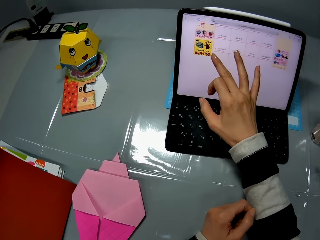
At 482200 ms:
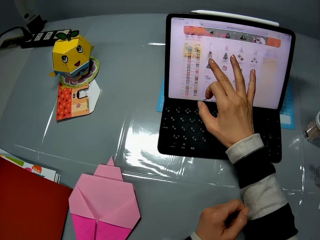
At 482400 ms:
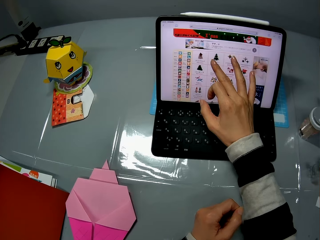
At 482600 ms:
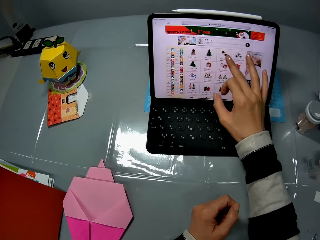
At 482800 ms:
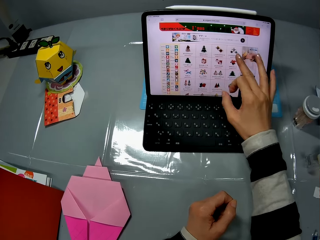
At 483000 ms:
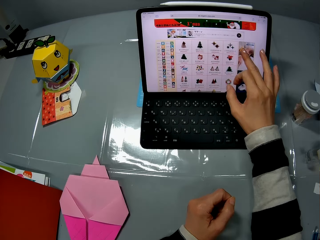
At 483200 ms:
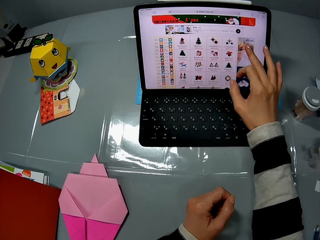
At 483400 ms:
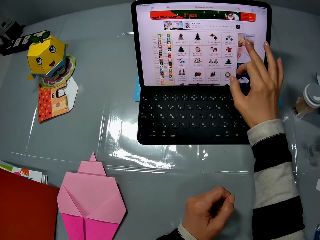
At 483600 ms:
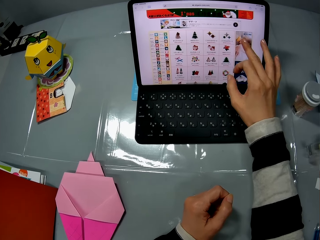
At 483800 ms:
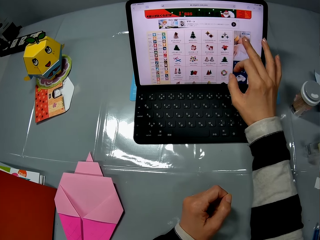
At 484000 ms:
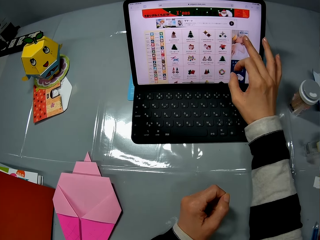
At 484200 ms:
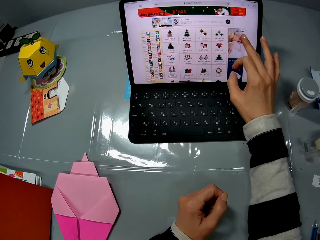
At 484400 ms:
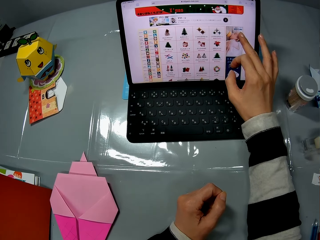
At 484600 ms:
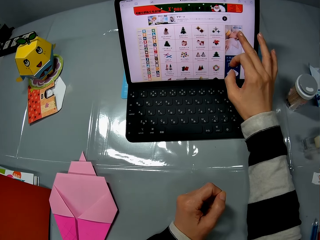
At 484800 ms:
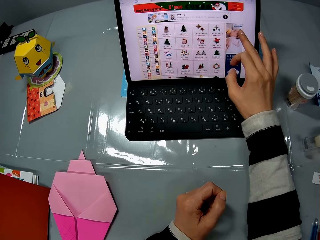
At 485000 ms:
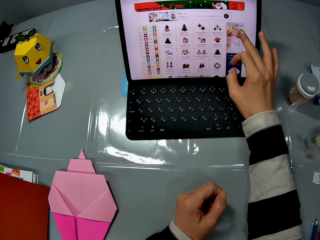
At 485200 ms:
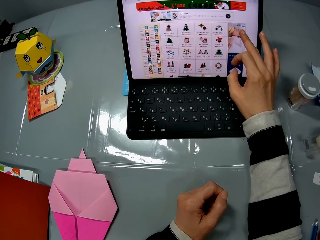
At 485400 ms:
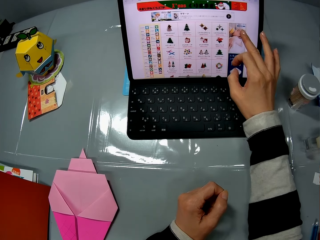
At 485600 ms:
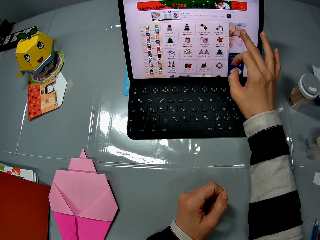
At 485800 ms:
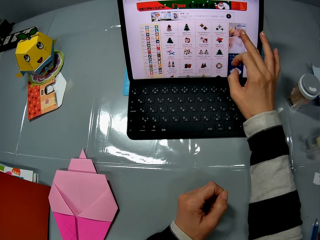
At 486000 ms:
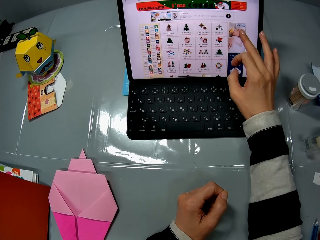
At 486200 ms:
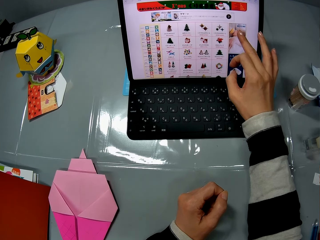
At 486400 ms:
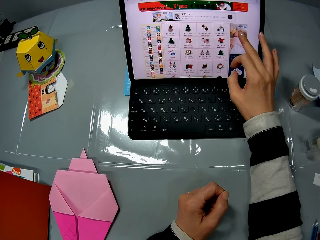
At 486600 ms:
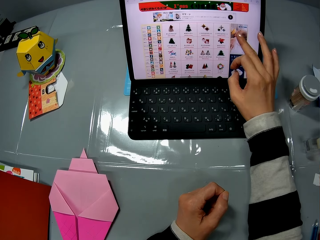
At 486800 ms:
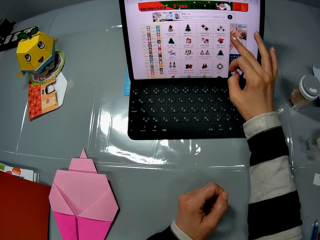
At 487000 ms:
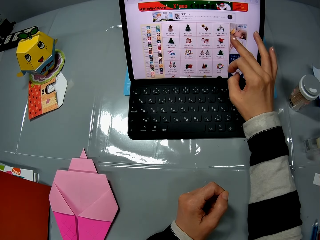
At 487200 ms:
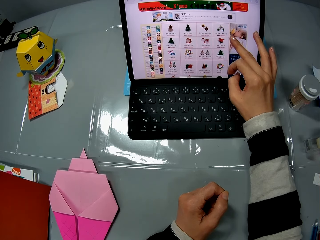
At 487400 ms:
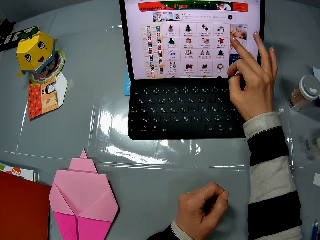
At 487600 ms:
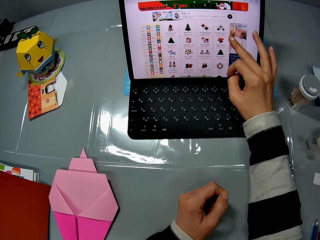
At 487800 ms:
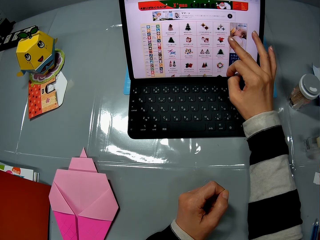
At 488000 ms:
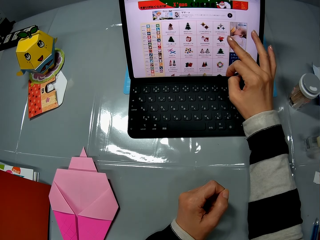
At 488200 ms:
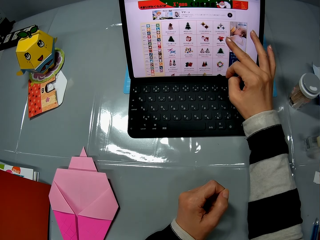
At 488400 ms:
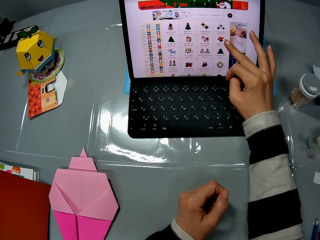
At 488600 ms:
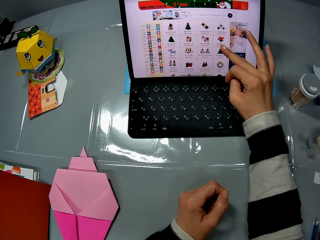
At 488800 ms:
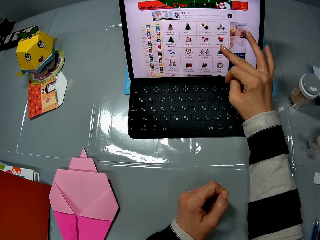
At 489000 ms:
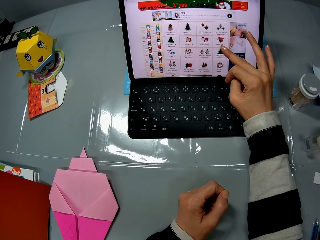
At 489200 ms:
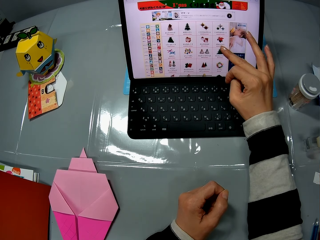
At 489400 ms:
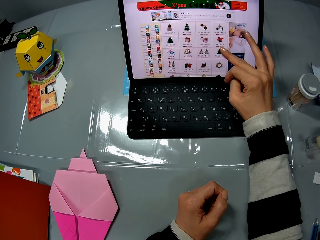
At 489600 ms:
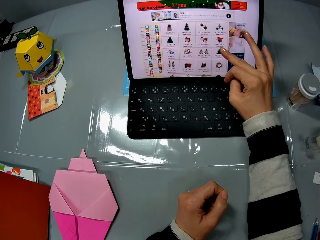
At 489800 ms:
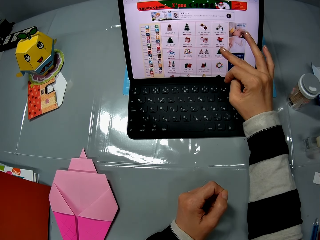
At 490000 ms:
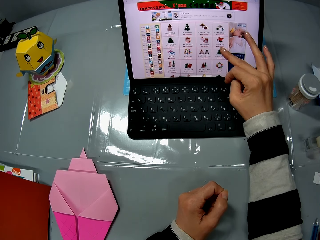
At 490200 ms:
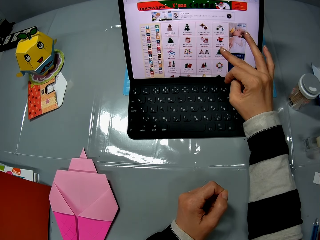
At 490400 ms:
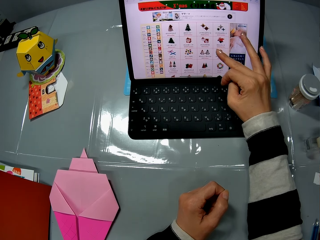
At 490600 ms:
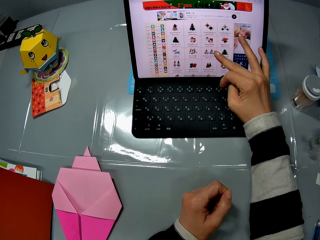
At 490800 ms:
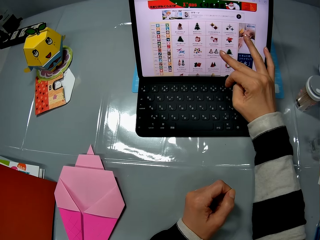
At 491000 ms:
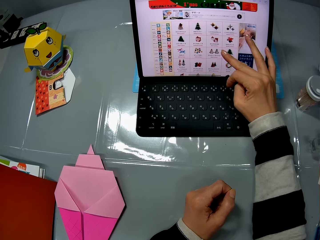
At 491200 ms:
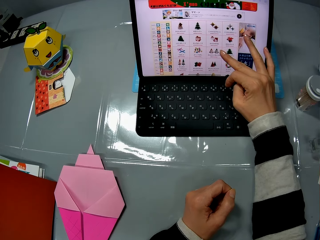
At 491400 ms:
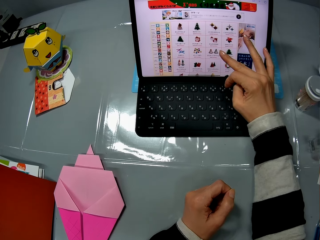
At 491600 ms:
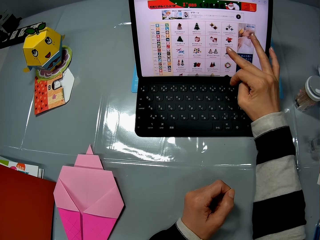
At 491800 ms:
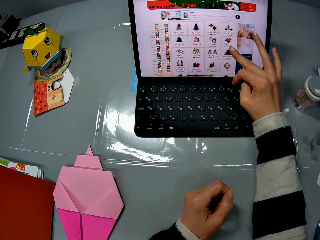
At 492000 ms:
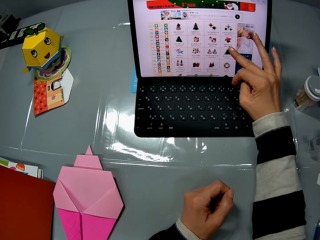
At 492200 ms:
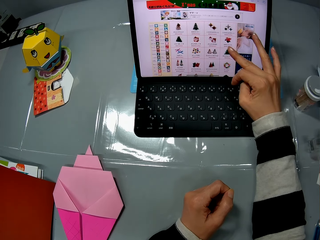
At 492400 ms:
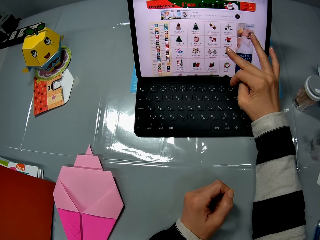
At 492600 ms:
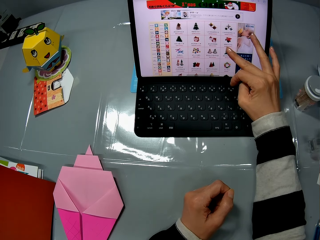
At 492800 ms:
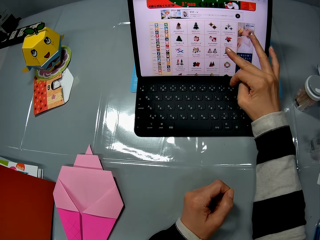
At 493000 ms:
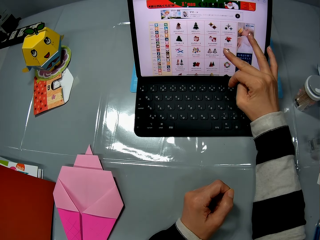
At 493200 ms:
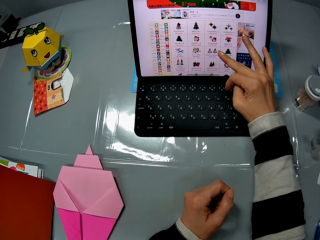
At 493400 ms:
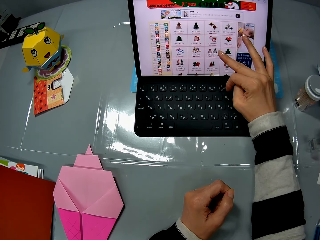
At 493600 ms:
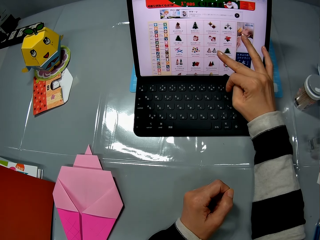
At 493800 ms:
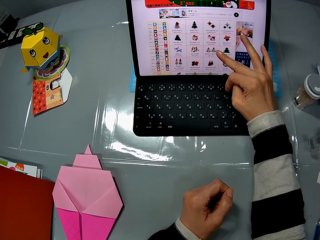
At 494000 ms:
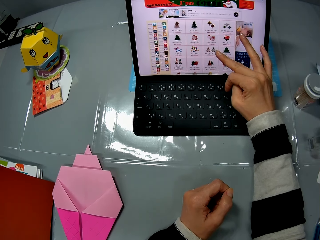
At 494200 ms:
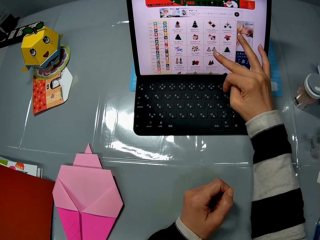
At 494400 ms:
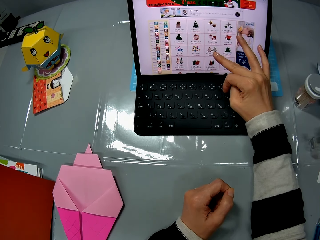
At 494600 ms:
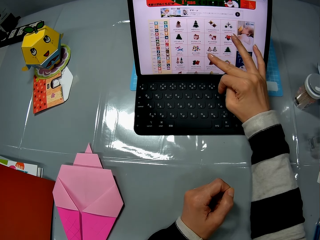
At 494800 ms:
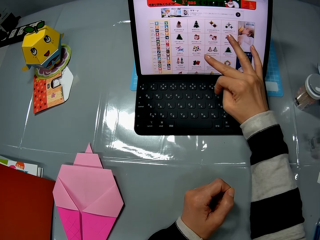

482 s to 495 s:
The camera wearer stares at the laptop. She moves her finger along the surface of the screen. She stares at the laptop. She moves her finger along the surface of the screen.

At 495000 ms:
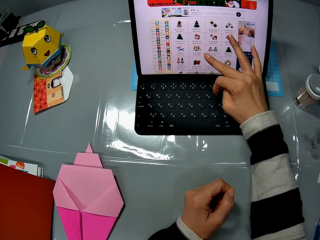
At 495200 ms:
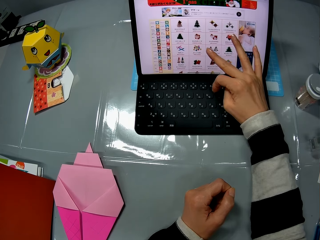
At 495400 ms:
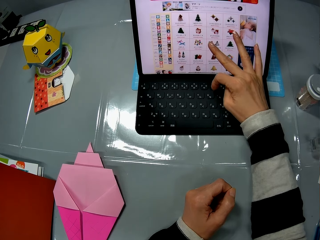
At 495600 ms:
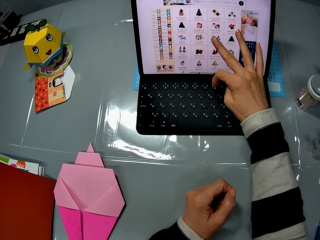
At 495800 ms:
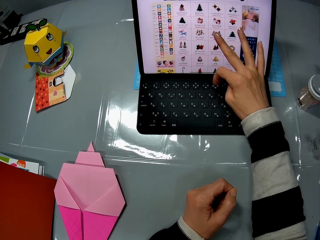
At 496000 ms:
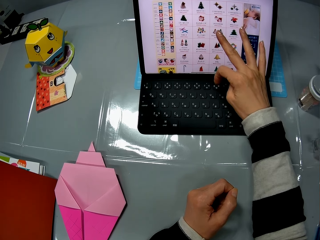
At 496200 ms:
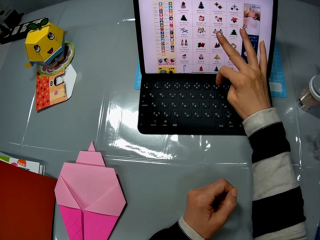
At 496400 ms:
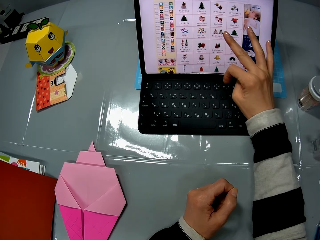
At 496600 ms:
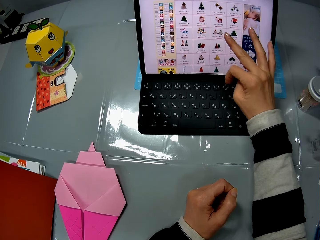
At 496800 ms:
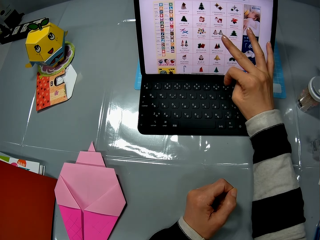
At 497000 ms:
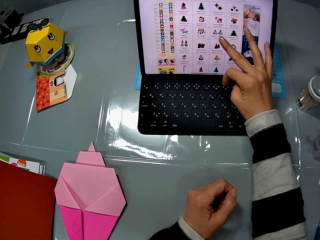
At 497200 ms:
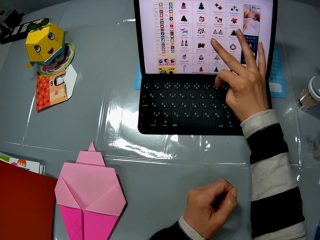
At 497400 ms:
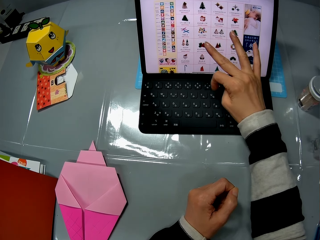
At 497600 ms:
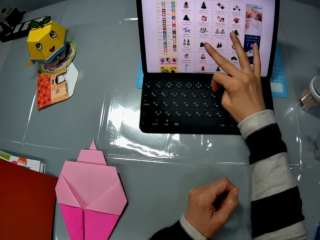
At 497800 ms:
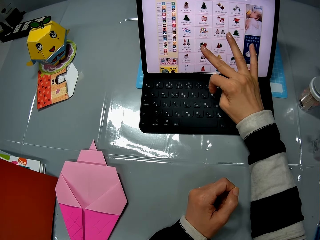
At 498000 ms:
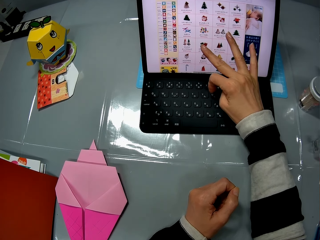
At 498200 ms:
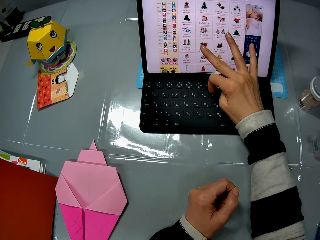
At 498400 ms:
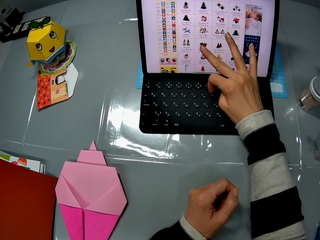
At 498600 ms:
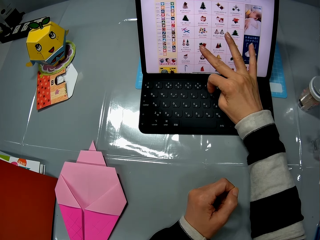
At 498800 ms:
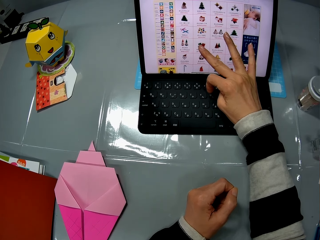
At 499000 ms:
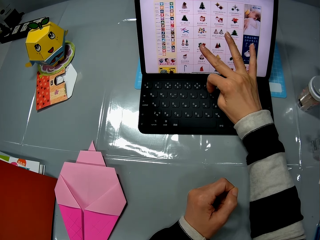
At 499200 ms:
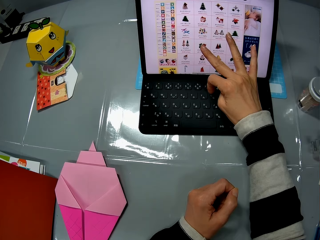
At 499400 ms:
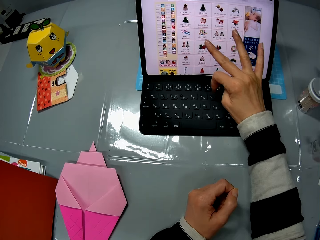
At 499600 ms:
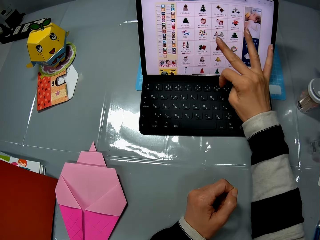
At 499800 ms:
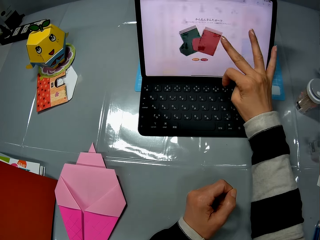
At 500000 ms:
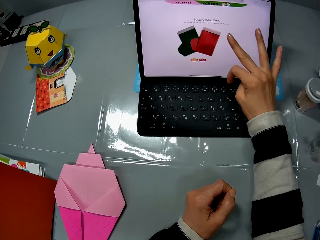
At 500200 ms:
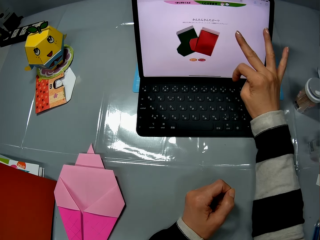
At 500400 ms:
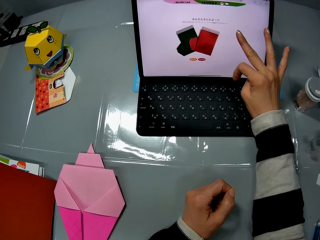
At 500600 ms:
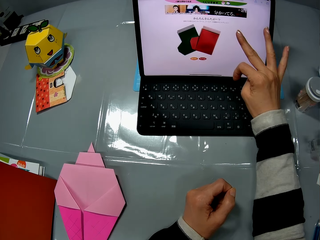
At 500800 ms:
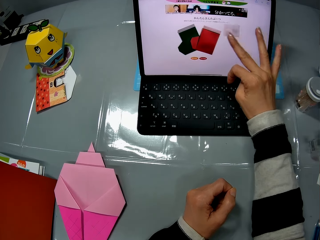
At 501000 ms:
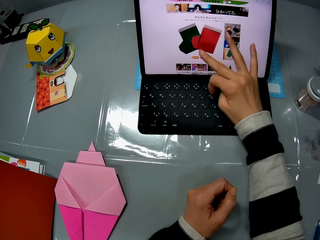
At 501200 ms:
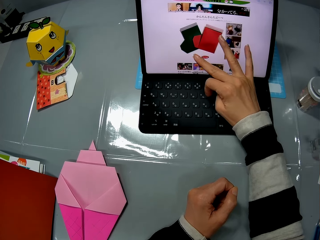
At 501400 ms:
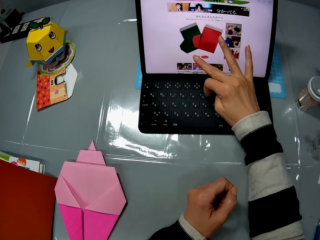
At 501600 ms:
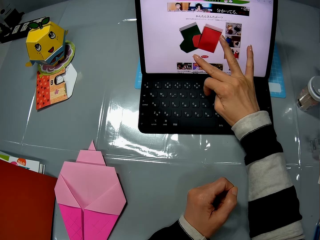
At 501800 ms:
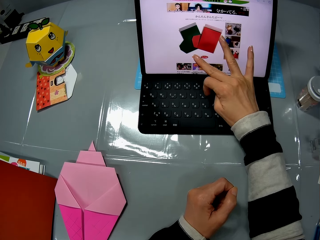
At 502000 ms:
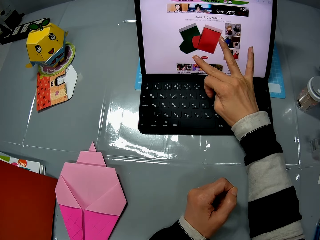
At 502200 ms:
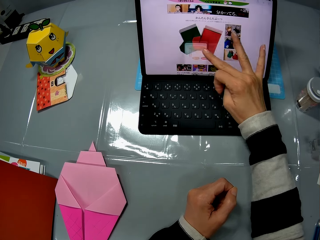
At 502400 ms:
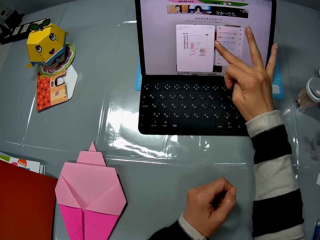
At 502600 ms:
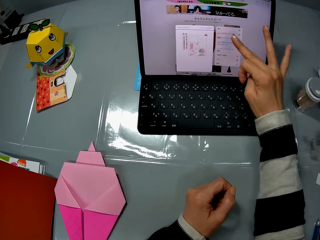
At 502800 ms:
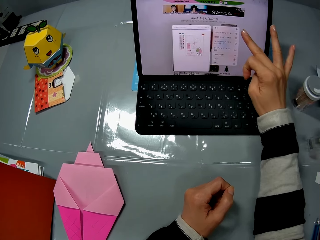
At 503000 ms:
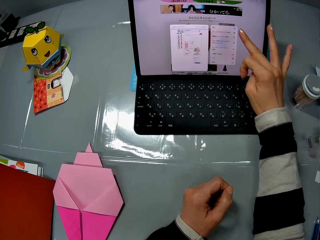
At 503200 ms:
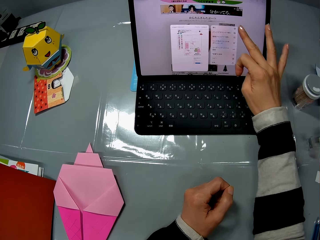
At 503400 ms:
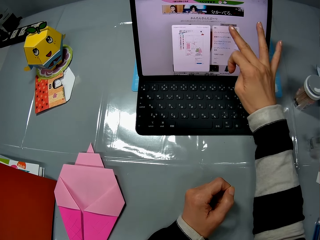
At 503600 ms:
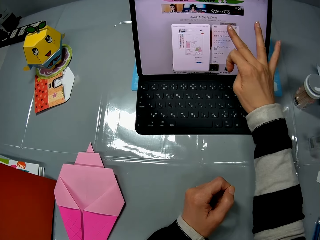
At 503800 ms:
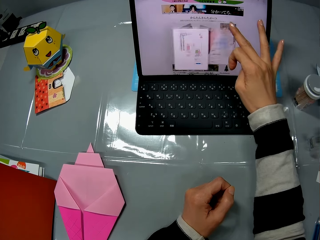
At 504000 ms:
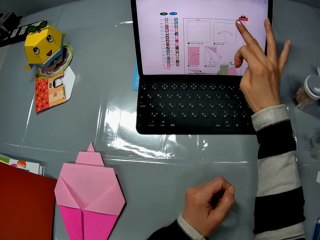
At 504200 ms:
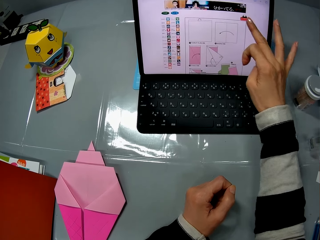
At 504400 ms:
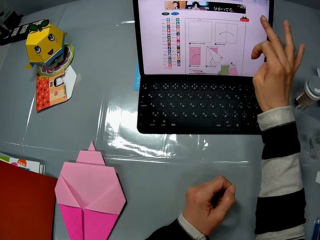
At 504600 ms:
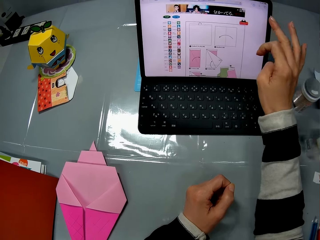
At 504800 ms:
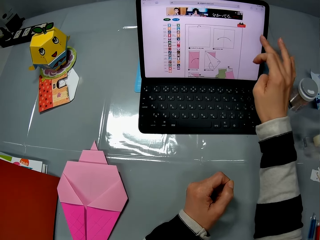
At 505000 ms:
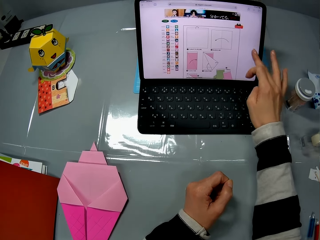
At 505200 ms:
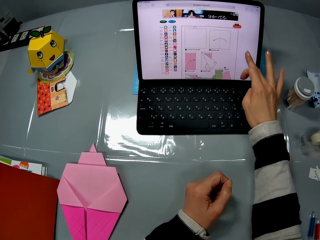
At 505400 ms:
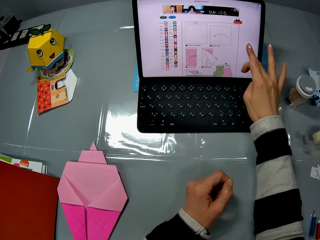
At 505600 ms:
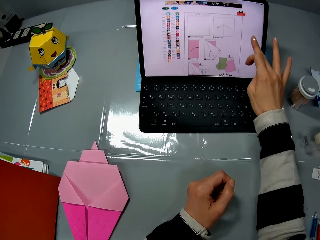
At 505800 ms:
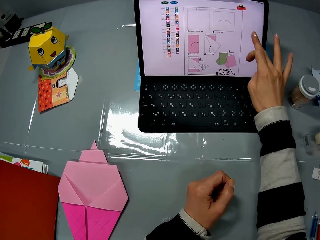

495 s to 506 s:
The camera wearer presses a button on the laptop. They stare at the laptop. They press the button on the laptop. They stare at the laptop. They press the button on the laptop. They stare at the laptop.
